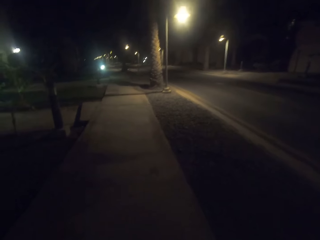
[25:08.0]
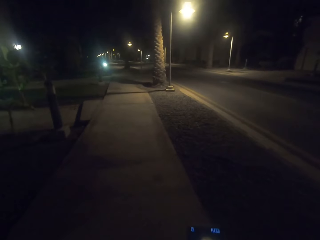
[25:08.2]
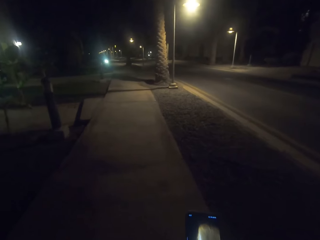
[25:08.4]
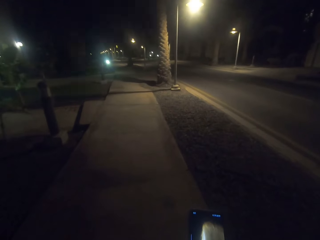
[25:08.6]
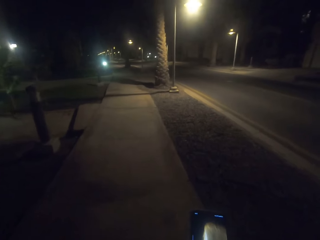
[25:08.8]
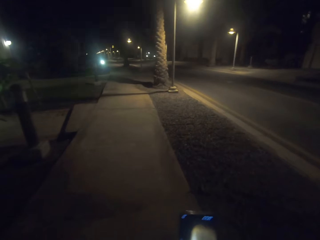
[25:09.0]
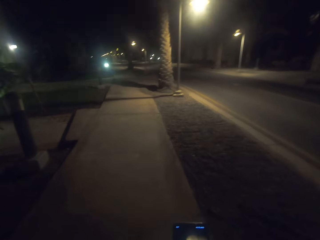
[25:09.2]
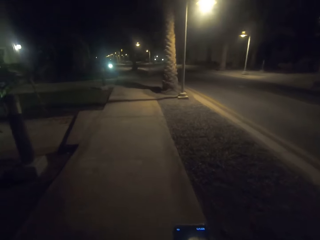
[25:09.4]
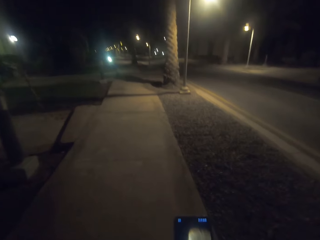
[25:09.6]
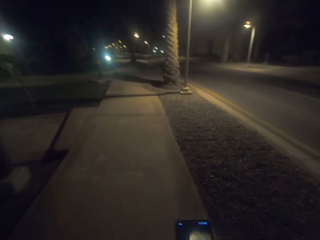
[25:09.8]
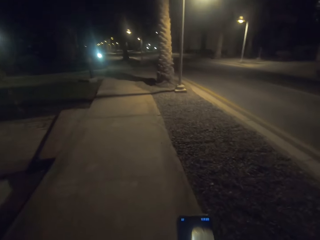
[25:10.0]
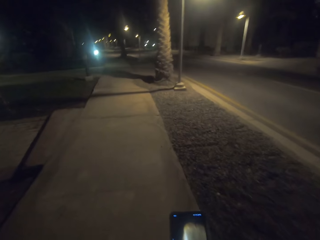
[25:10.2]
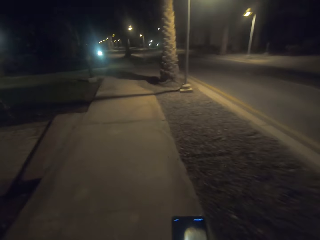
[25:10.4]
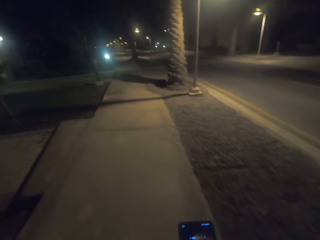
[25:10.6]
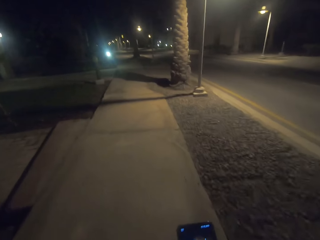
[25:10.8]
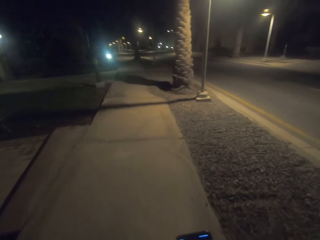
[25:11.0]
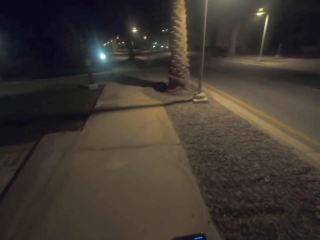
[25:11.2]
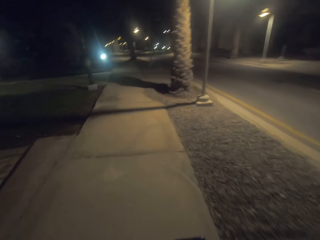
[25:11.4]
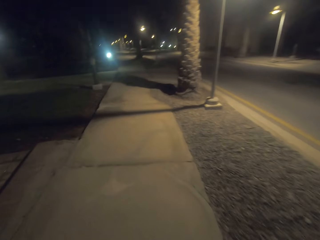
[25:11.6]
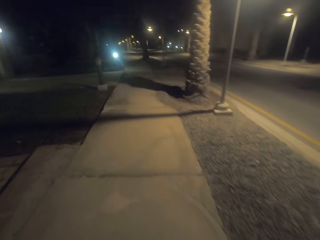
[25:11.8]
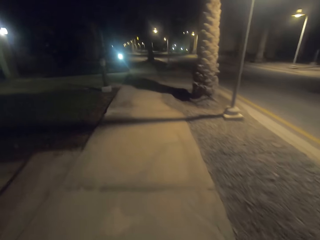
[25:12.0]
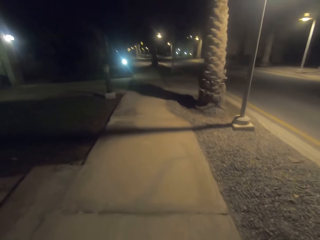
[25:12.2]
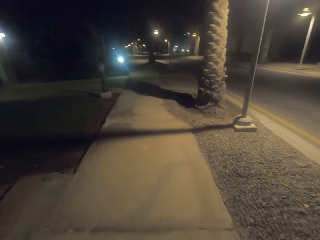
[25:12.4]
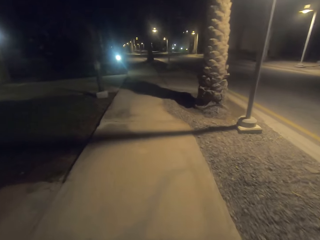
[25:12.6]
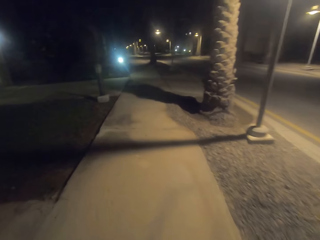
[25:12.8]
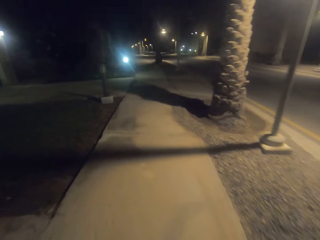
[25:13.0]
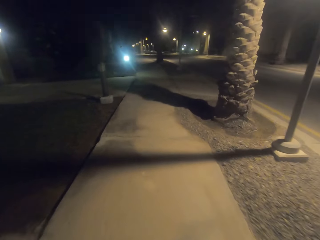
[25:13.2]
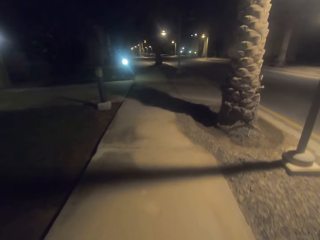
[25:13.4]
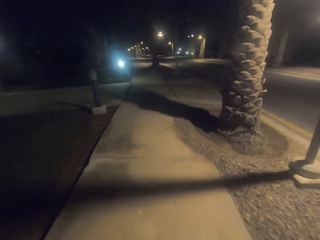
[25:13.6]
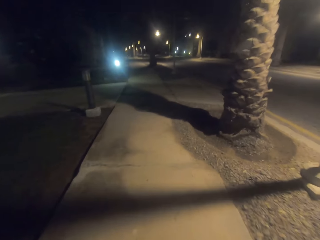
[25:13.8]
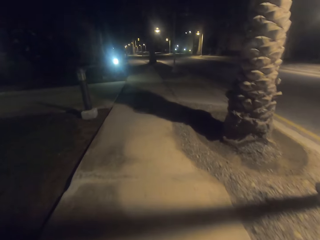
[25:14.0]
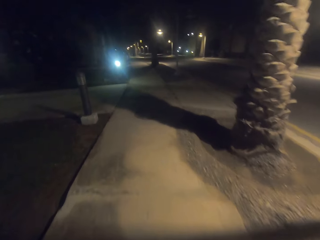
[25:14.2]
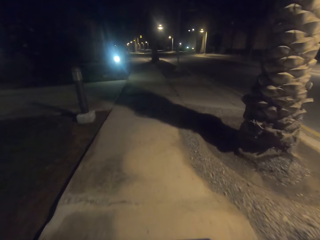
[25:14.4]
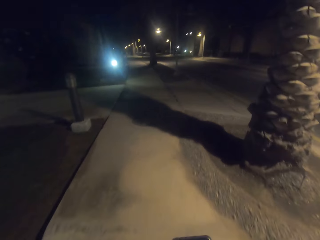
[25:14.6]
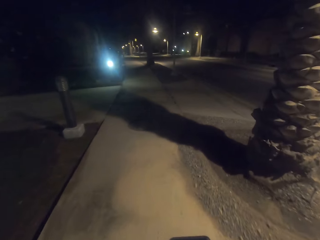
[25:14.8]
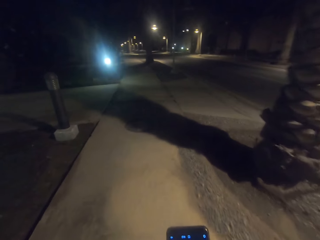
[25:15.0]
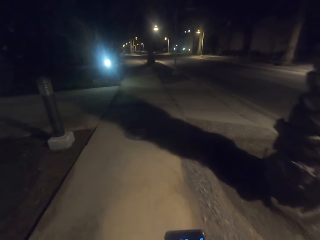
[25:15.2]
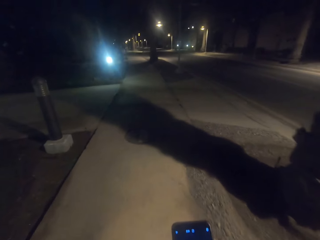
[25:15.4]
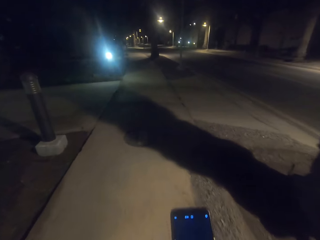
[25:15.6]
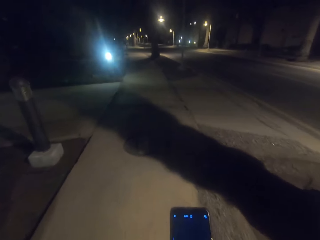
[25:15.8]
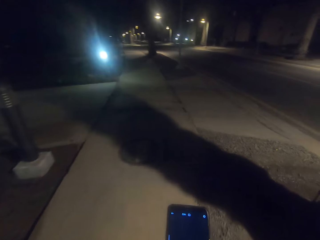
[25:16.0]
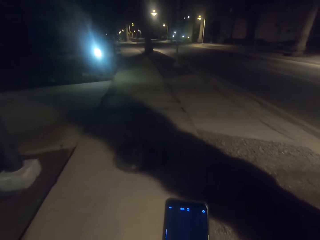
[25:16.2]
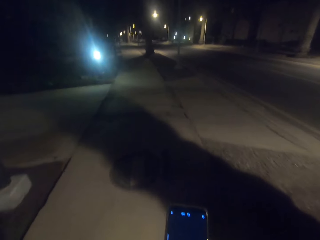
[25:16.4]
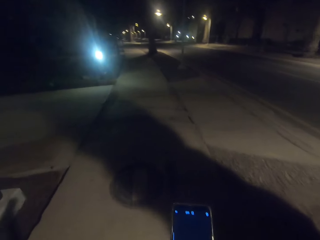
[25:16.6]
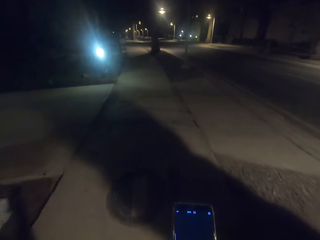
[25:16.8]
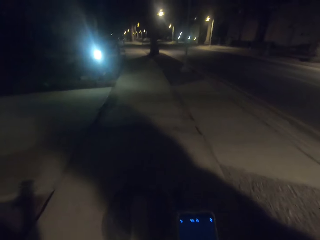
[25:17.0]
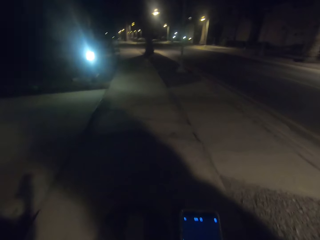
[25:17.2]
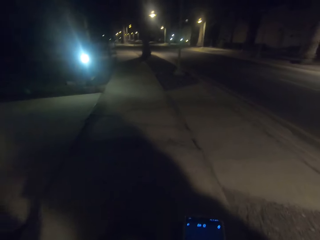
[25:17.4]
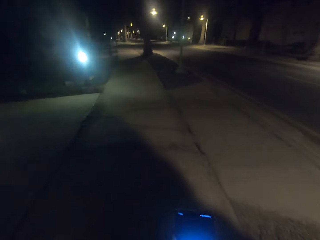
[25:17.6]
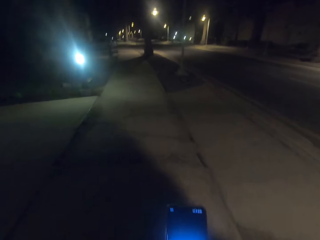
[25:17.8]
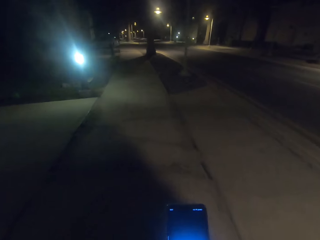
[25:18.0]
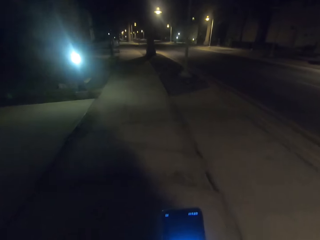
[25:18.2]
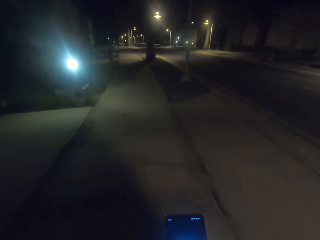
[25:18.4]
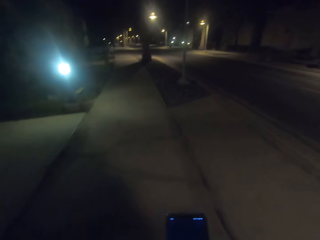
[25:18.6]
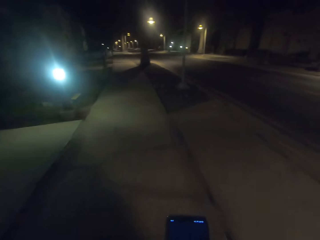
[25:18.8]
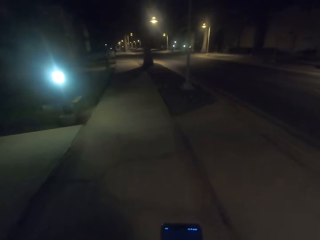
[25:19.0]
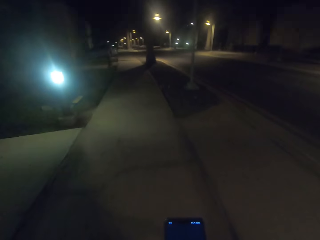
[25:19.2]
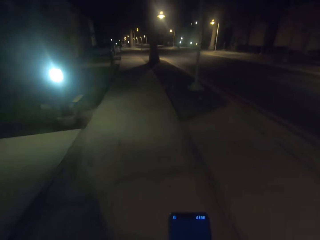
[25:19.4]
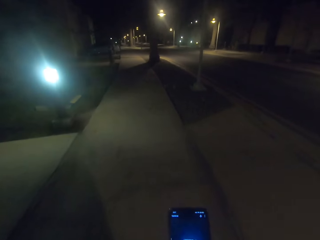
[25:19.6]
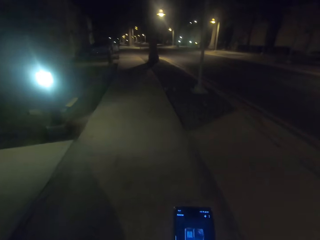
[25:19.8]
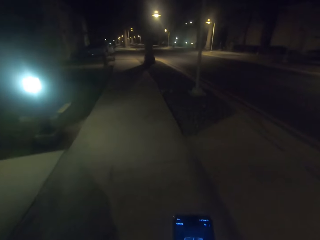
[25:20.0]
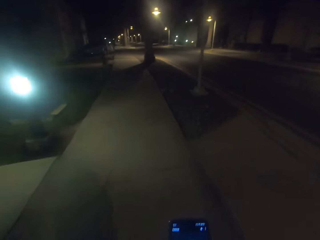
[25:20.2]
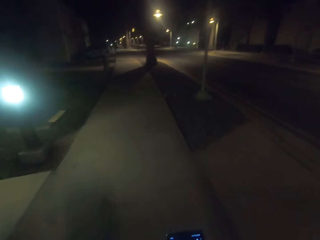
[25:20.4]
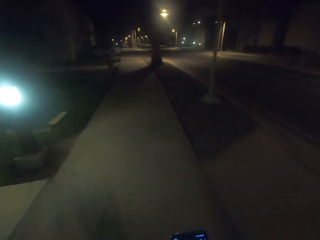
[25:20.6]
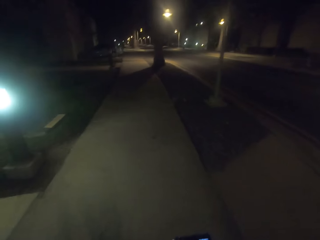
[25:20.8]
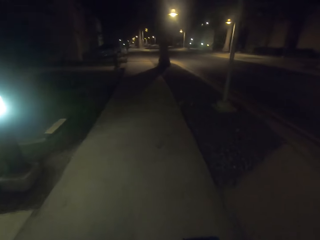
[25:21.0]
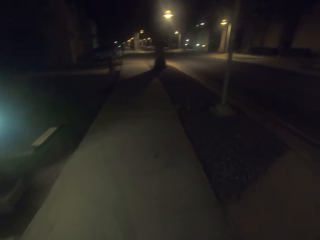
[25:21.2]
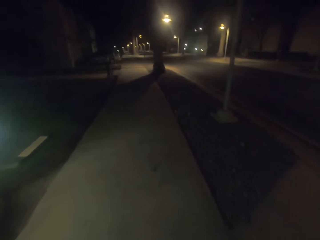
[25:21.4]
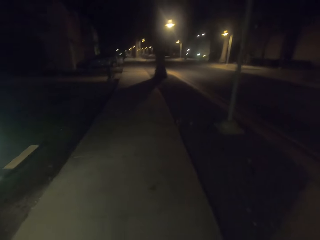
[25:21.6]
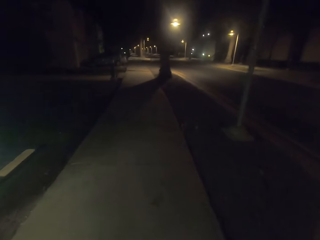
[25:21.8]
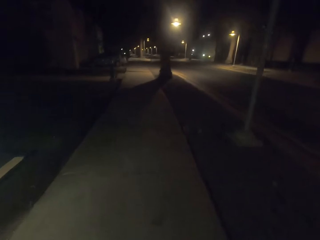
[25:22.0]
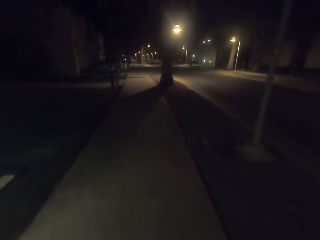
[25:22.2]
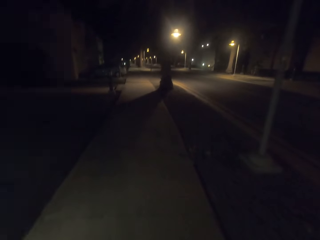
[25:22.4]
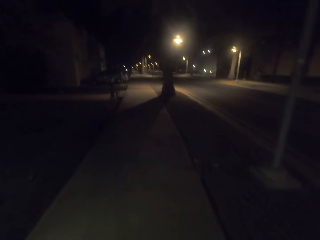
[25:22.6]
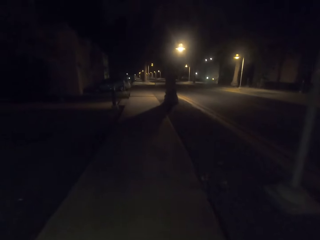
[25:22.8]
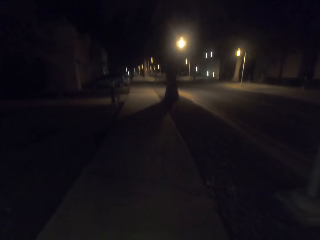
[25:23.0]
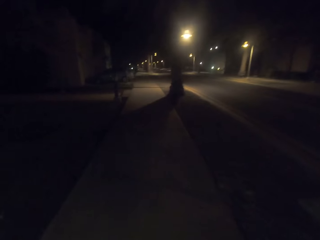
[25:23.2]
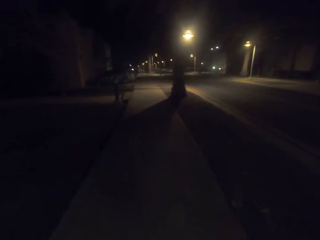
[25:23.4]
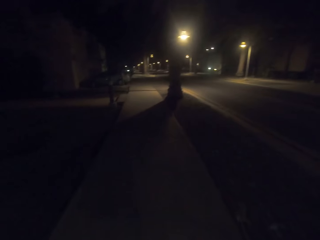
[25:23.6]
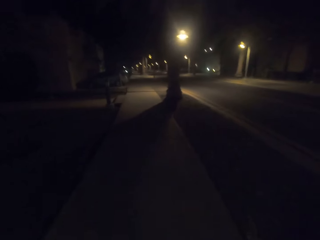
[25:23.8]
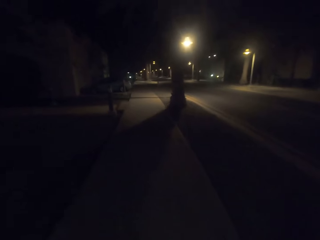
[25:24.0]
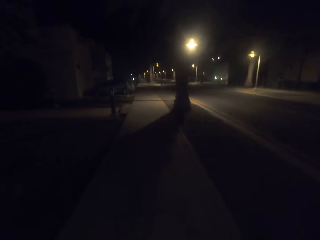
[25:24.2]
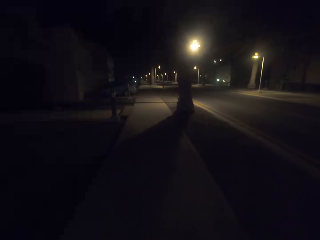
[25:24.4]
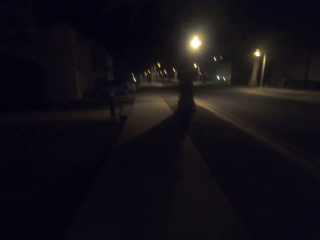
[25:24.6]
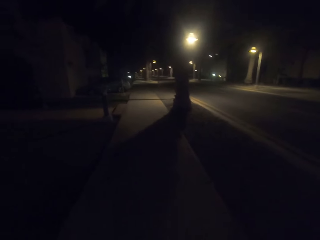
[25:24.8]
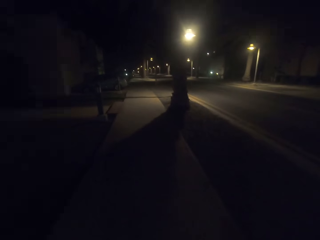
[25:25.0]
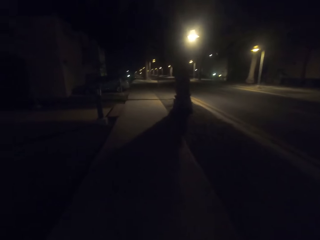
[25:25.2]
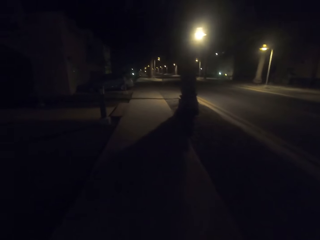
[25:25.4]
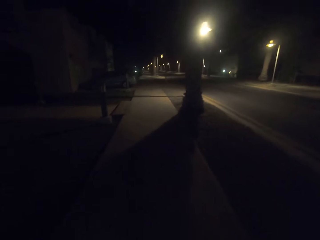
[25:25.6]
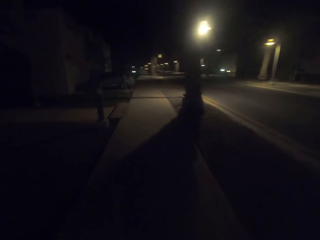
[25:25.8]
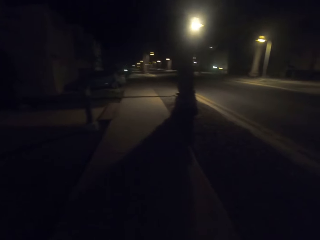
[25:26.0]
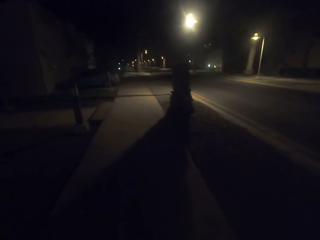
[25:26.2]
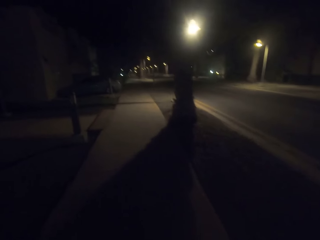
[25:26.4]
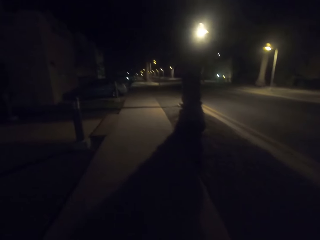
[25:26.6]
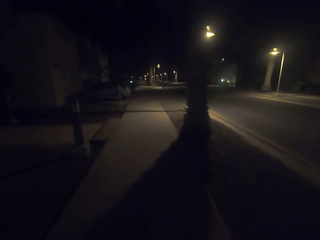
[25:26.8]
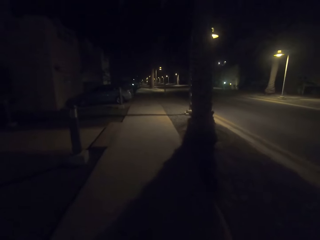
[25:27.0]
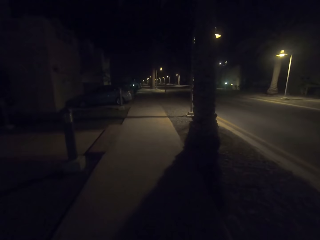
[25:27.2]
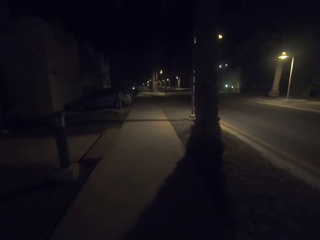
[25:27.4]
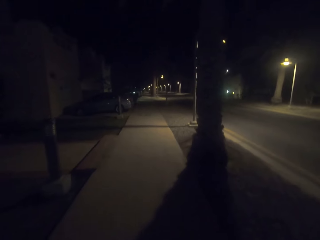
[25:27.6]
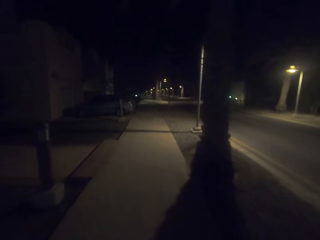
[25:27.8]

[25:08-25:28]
The camera wearer dials the phone. They walk around the road. They walk around the road repeatedly. They dial the phone. They walk around the road.
